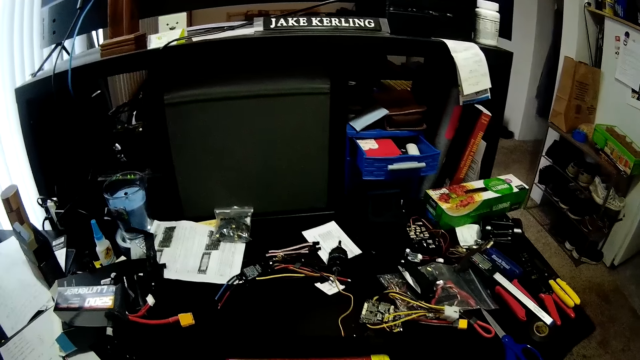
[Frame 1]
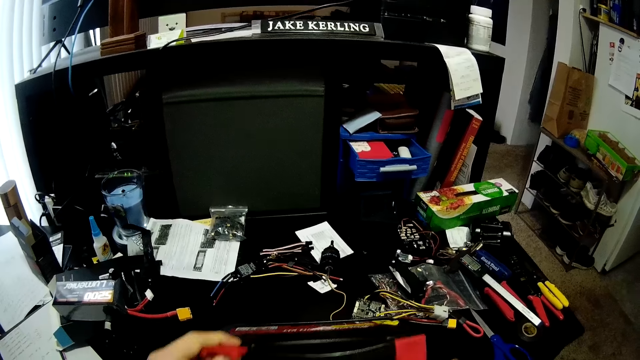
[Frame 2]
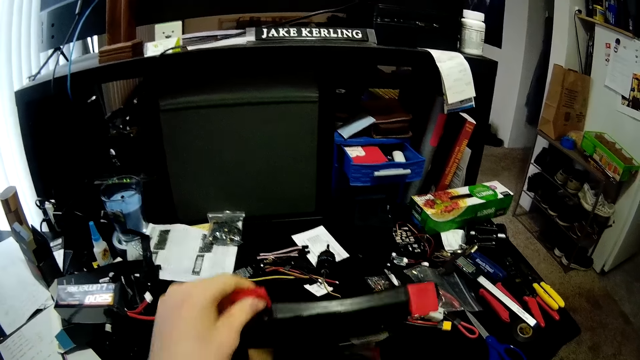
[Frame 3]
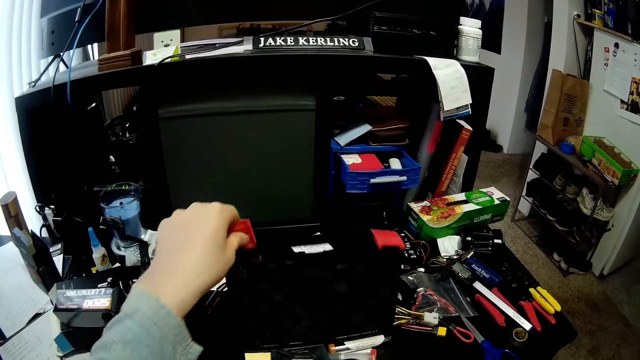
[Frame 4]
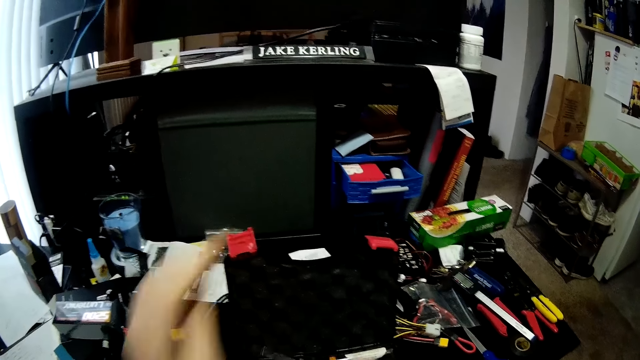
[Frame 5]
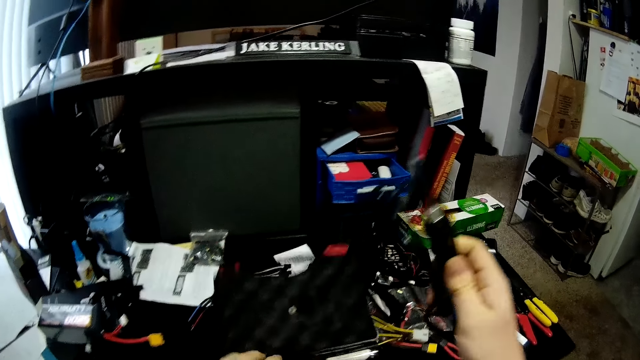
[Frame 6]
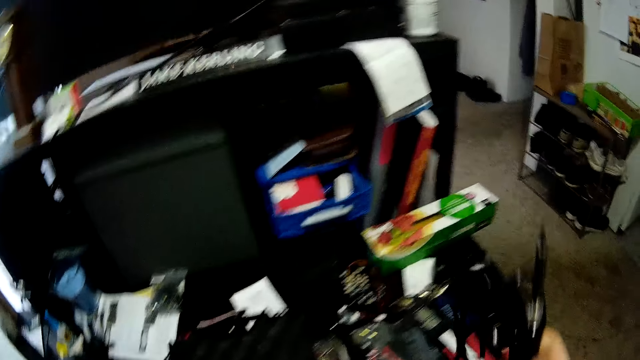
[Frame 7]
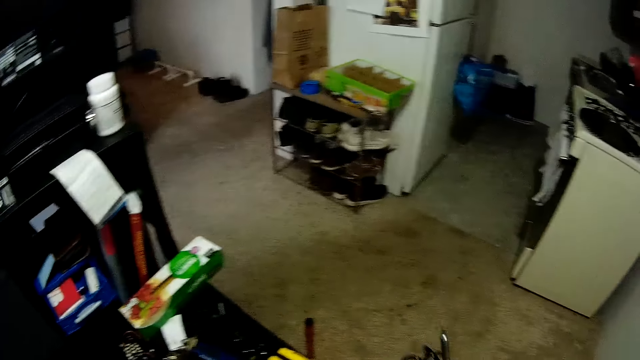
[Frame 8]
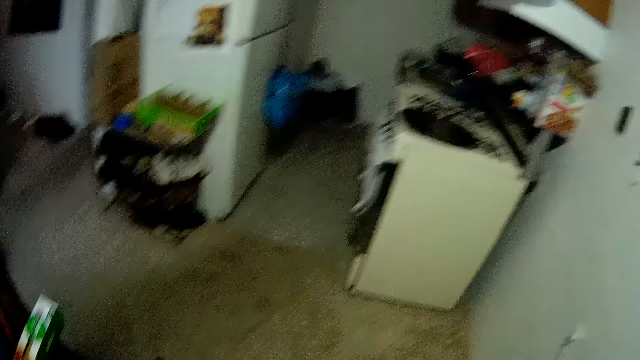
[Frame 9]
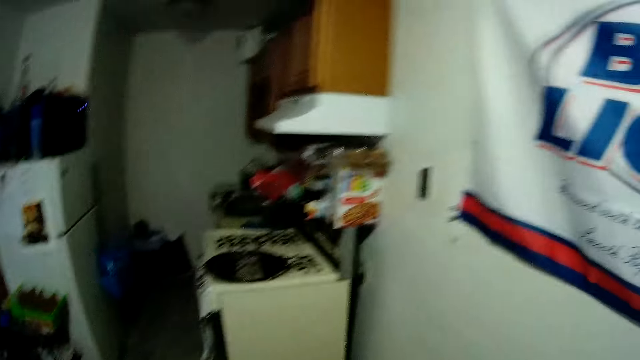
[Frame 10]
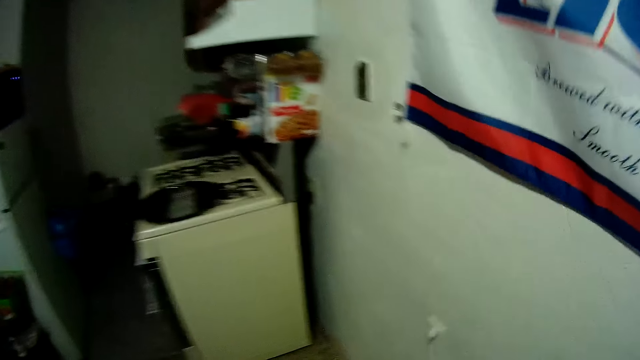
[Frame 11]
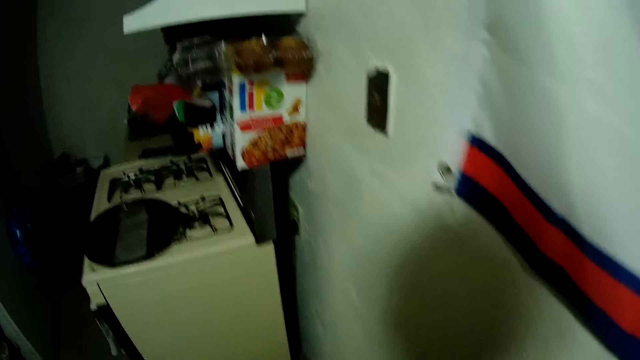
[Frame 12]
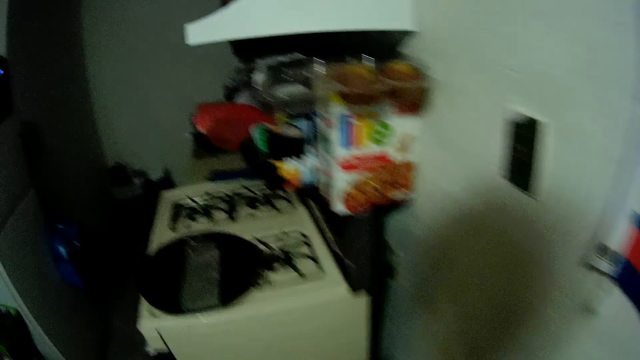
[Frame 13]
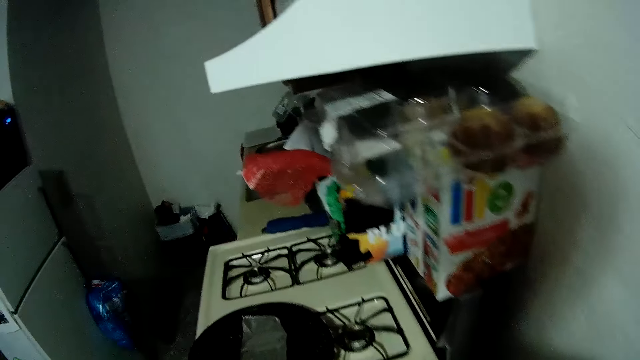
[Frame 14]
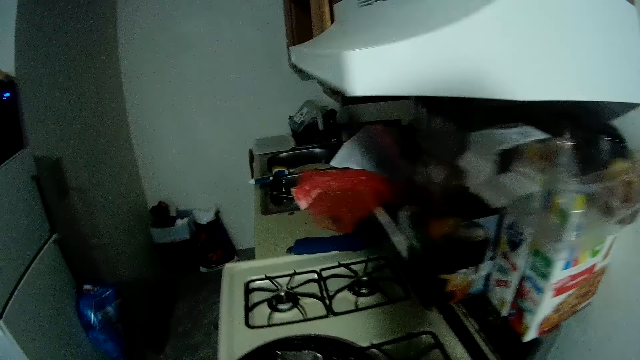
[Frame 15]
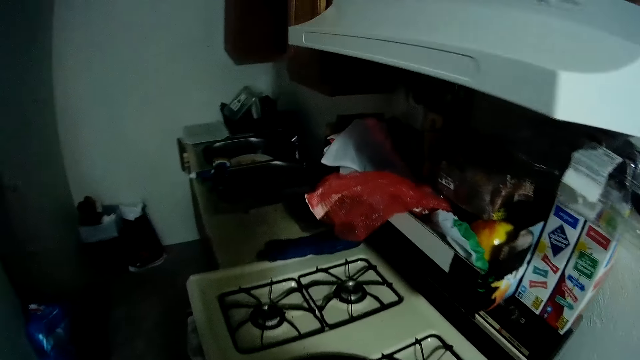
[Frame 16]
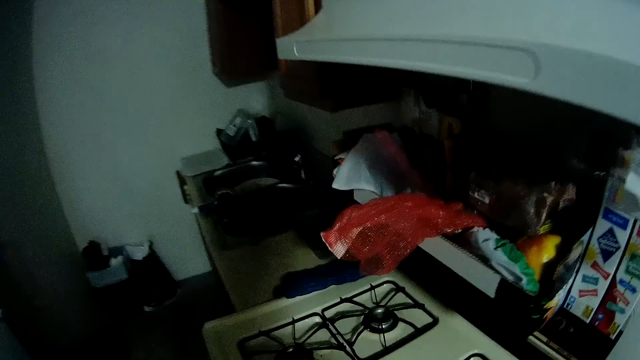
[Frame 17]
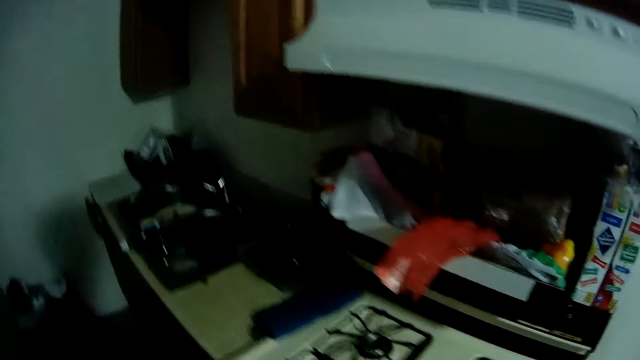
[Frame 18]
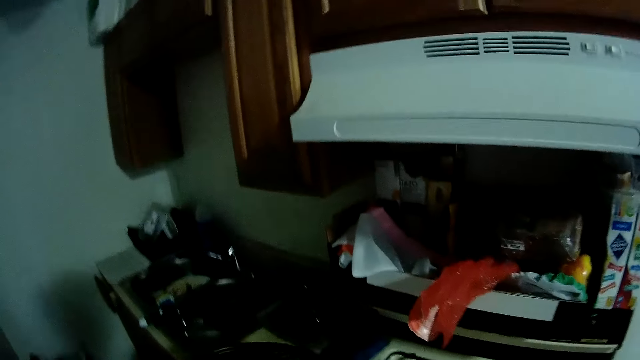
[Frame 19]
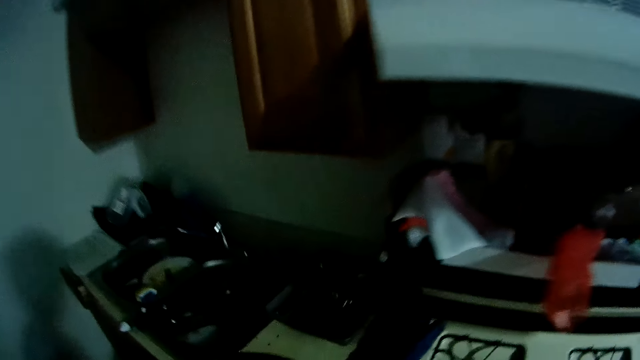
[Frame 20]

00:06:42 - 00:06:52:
The camera wearer opens the soldering kit or box. They bring out cables from the box. They walk towards the kitchen.

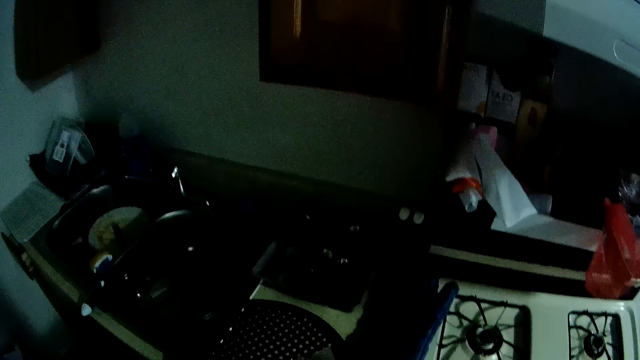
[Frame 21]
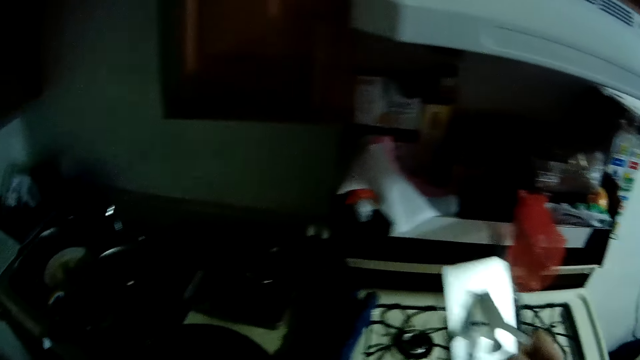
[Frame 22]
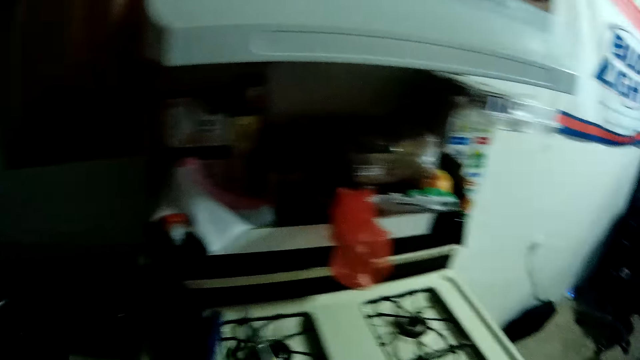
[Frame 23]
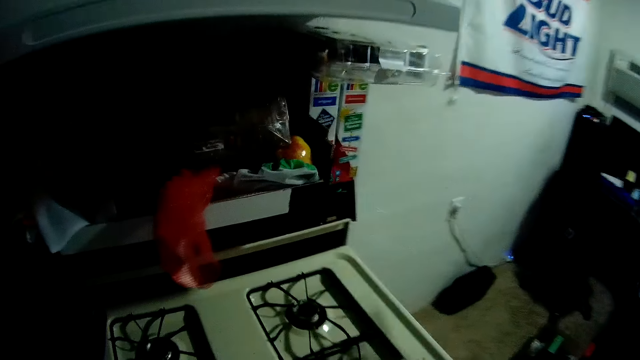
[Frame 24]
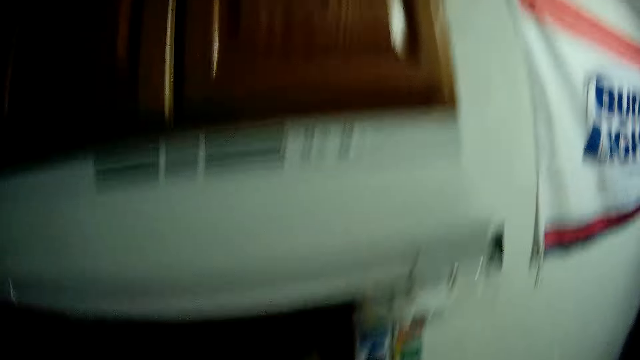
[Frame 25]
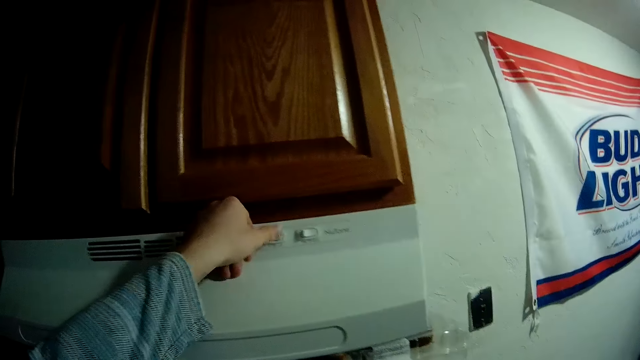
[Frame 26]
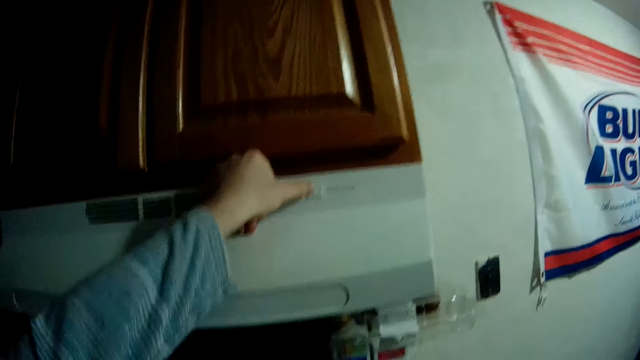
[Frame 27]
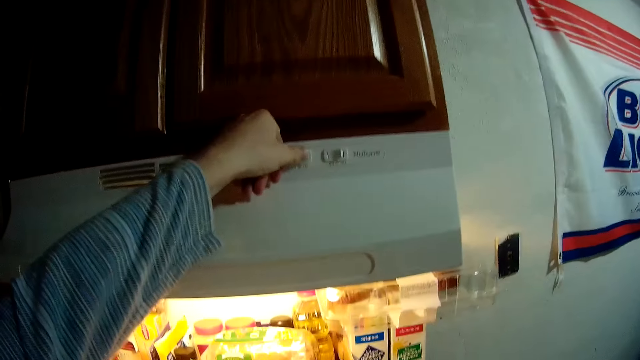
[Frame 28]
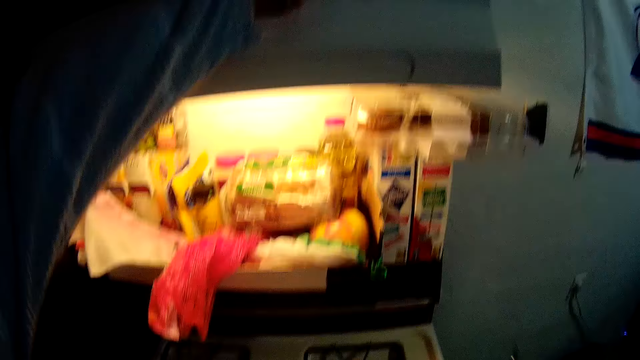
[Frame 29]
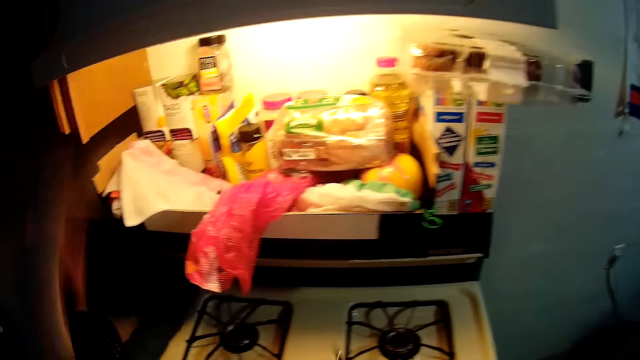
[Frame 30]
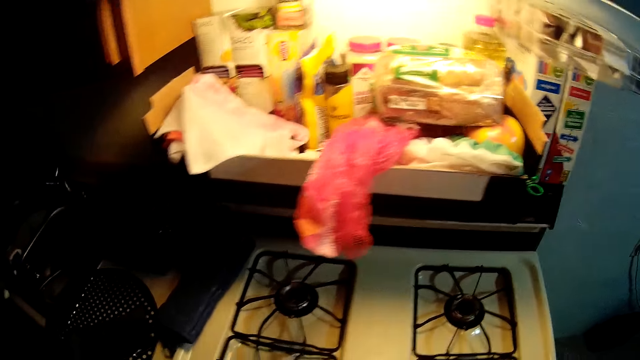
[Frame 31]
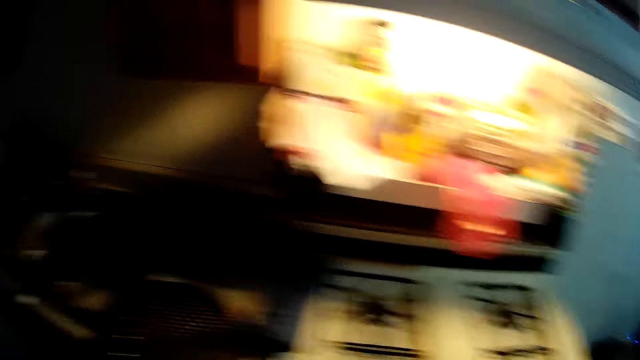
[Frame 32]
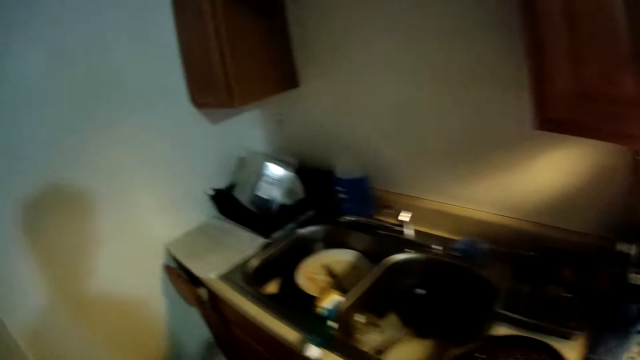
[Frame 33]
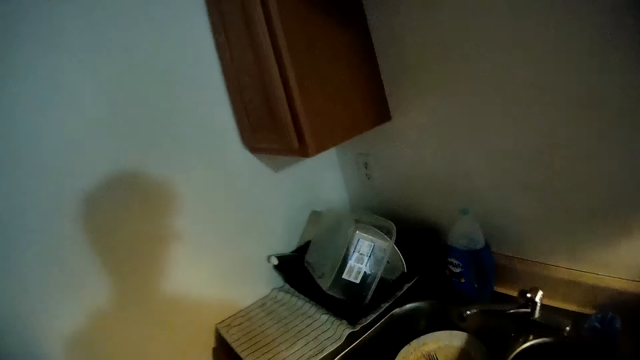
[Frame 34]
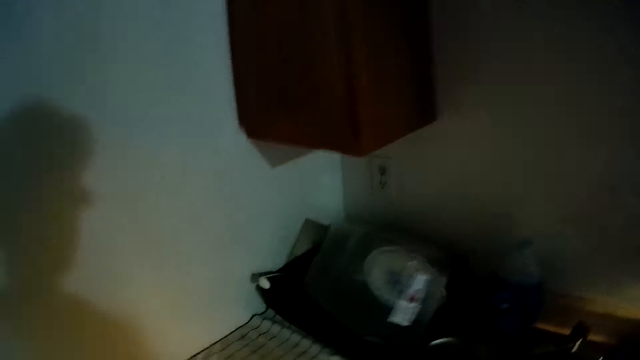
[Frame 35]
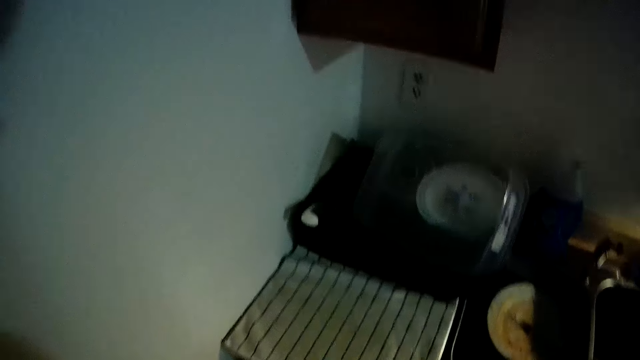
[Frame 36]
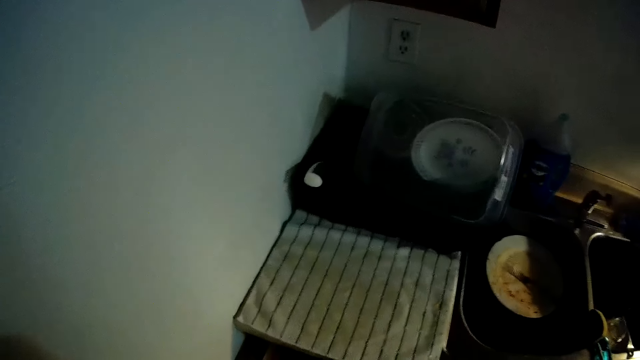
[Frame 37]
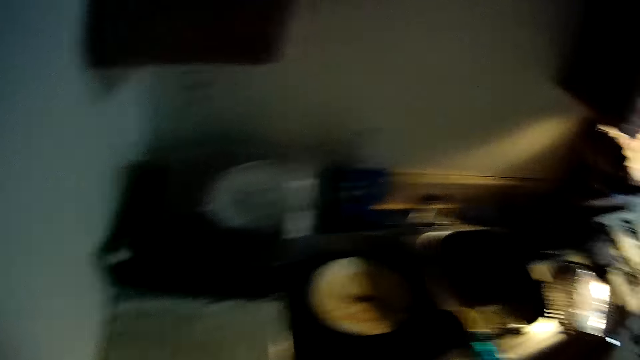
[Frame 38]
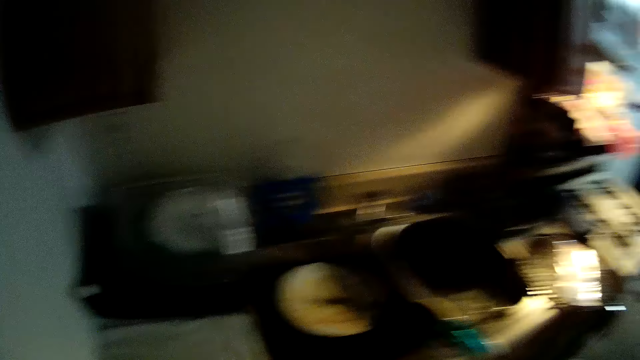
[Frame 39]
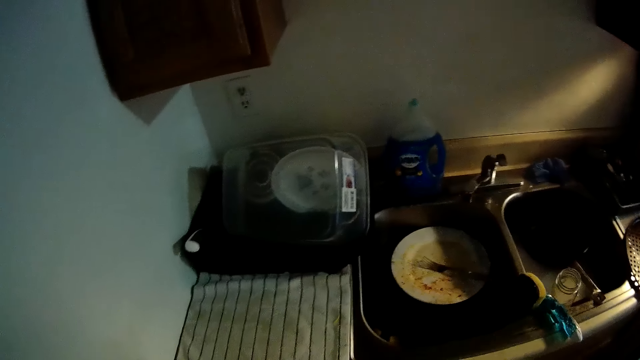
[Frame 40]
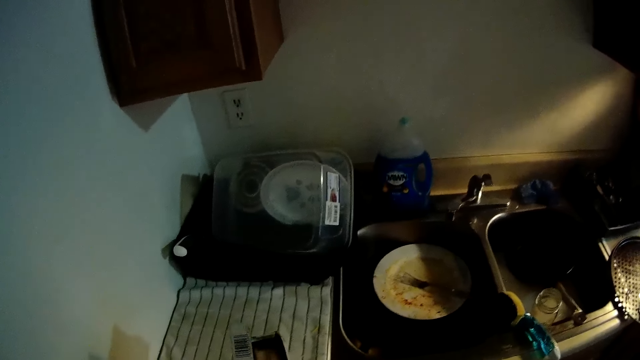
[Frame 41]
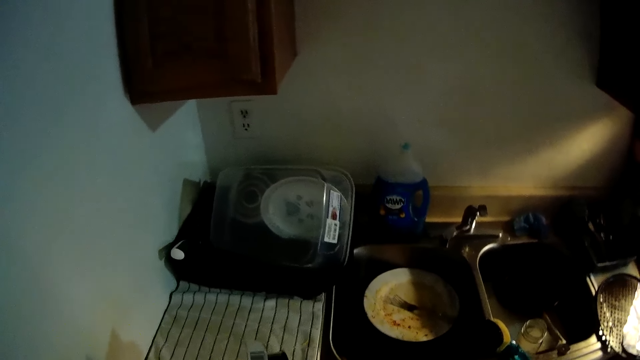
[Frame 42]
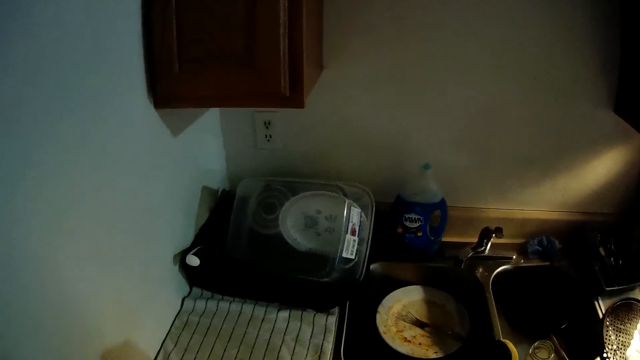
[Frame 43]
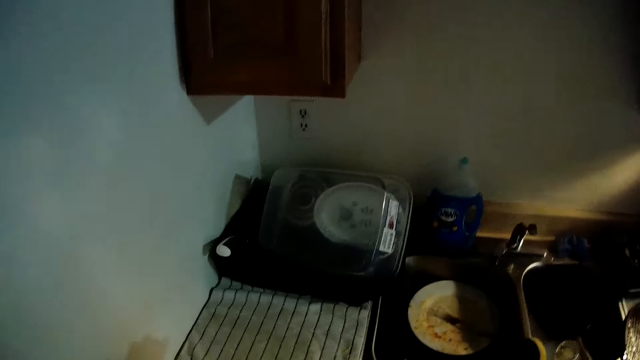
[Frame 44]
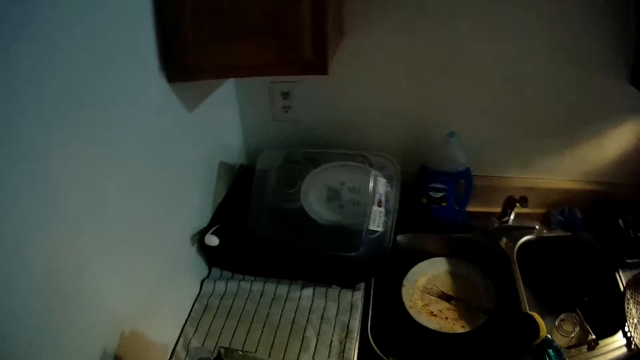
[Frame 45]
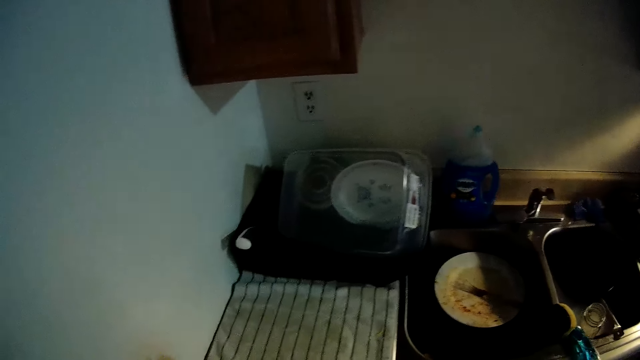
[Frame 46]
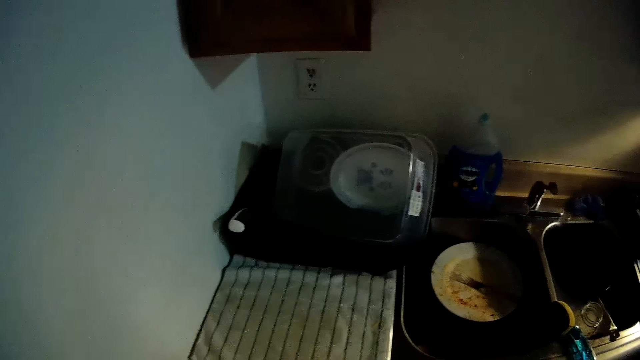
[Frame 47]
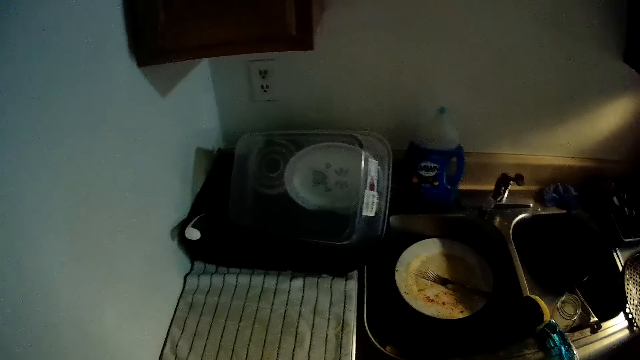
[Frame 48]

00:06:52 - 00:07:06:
The camera wearer moves a hand. They put on a switch, light up the room, and walk in the kitchen. They hold the box of something.
